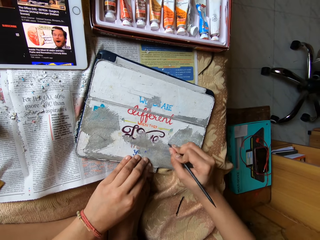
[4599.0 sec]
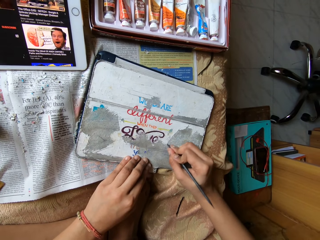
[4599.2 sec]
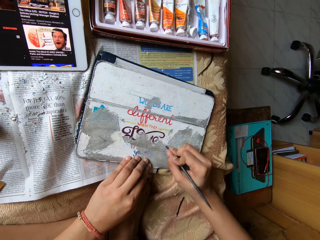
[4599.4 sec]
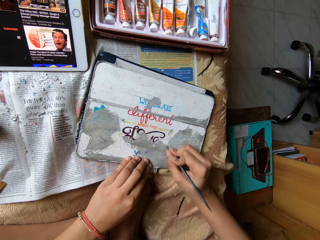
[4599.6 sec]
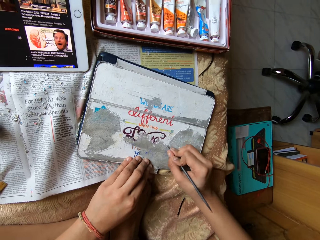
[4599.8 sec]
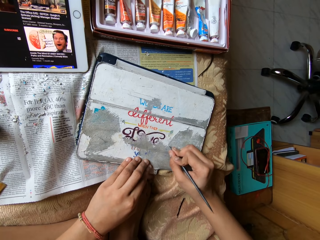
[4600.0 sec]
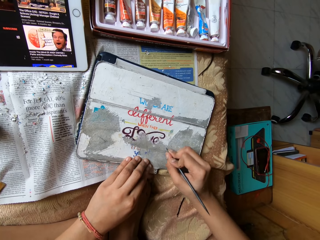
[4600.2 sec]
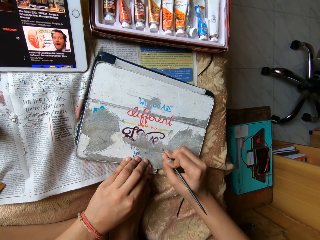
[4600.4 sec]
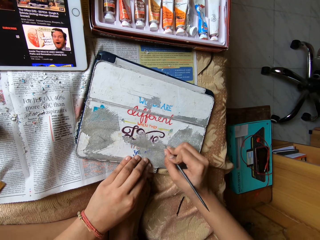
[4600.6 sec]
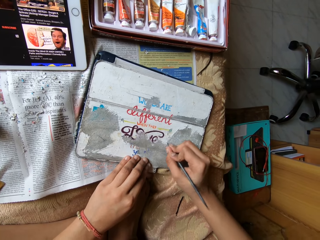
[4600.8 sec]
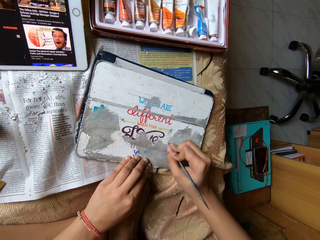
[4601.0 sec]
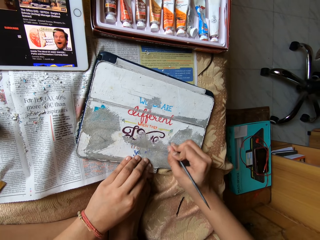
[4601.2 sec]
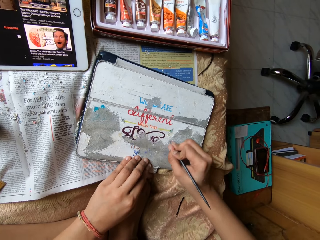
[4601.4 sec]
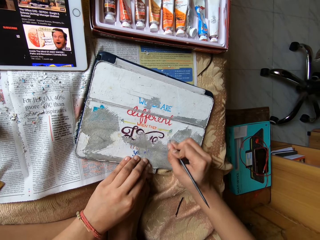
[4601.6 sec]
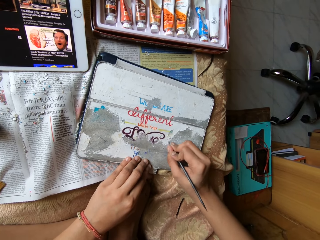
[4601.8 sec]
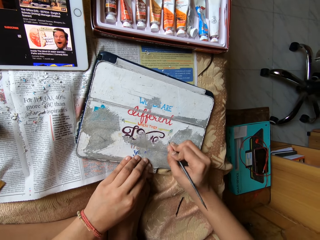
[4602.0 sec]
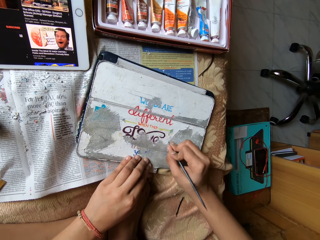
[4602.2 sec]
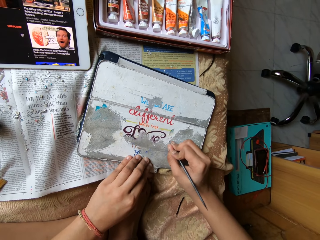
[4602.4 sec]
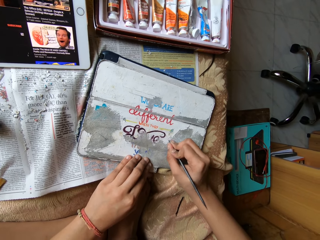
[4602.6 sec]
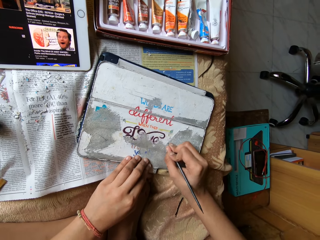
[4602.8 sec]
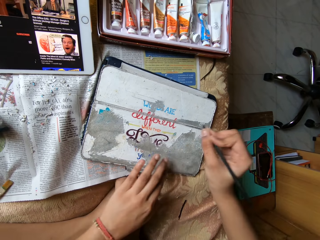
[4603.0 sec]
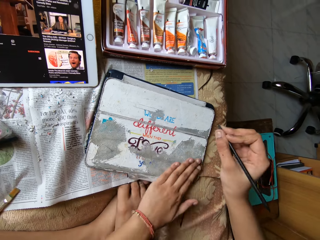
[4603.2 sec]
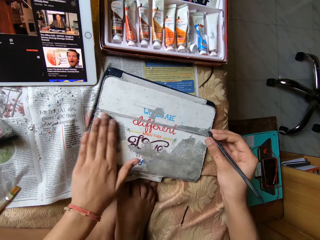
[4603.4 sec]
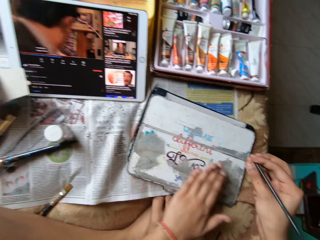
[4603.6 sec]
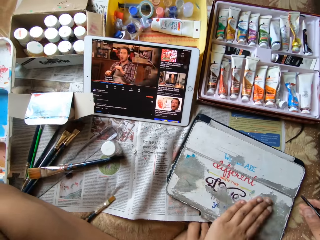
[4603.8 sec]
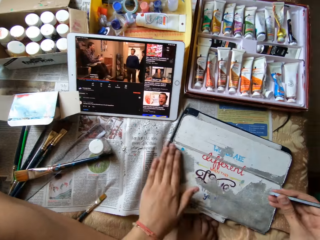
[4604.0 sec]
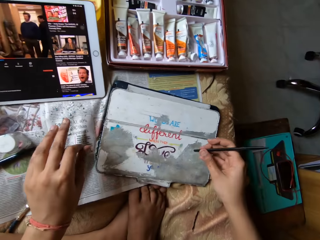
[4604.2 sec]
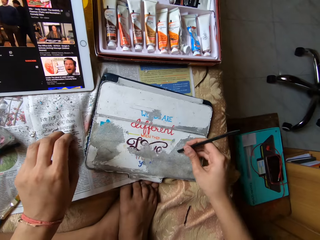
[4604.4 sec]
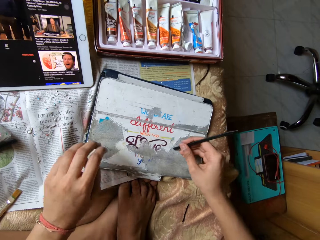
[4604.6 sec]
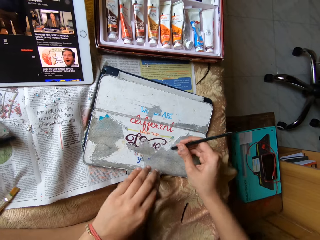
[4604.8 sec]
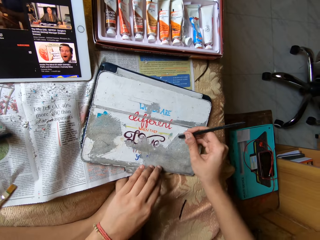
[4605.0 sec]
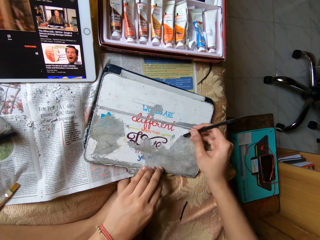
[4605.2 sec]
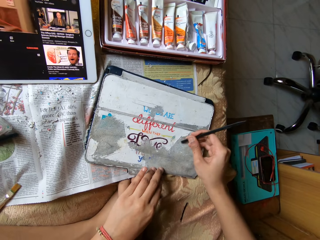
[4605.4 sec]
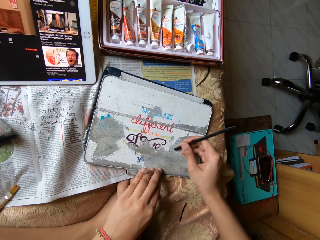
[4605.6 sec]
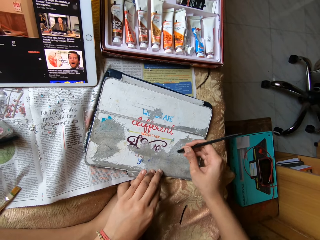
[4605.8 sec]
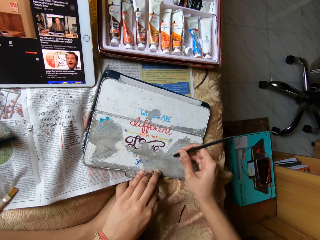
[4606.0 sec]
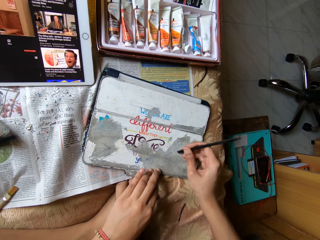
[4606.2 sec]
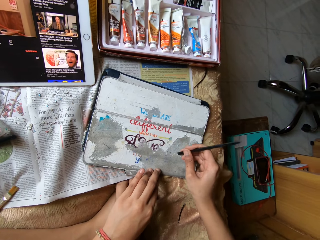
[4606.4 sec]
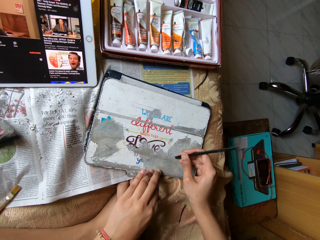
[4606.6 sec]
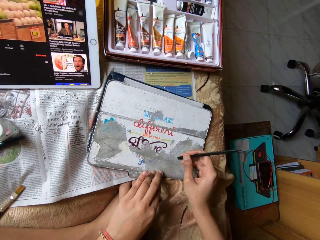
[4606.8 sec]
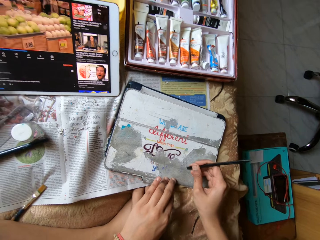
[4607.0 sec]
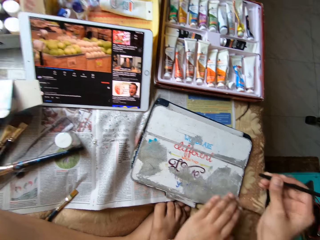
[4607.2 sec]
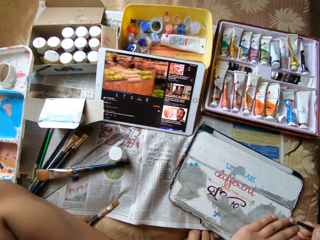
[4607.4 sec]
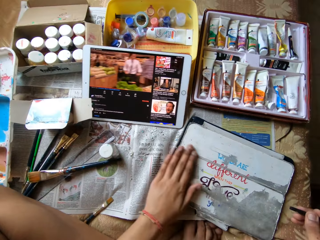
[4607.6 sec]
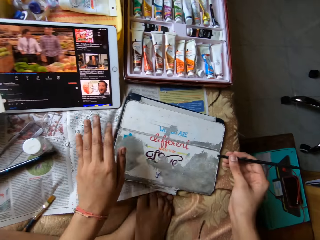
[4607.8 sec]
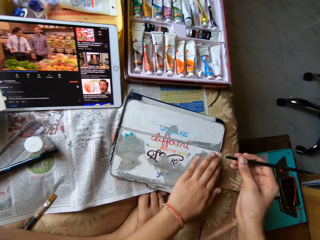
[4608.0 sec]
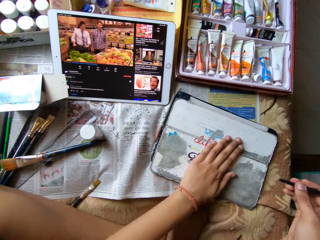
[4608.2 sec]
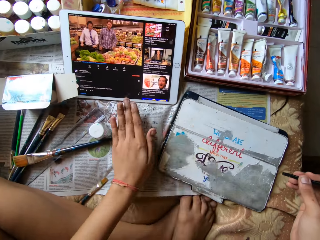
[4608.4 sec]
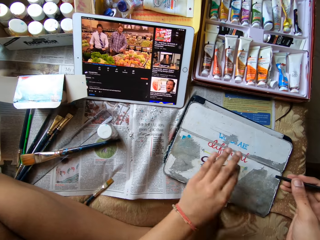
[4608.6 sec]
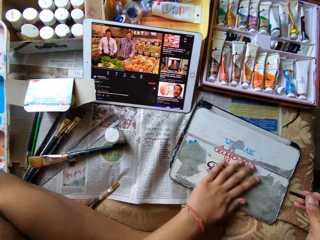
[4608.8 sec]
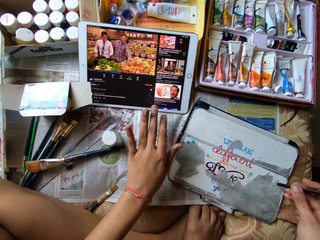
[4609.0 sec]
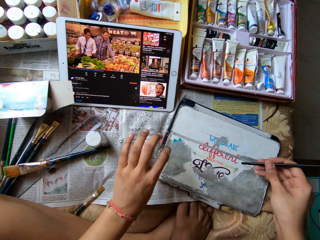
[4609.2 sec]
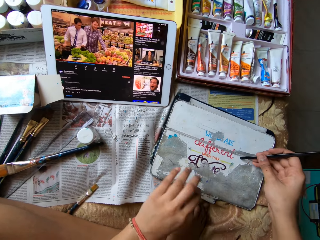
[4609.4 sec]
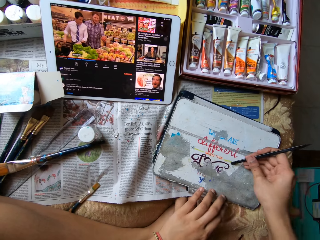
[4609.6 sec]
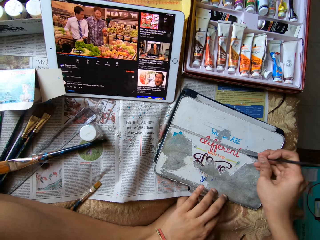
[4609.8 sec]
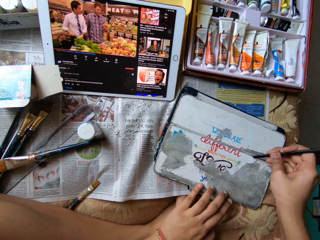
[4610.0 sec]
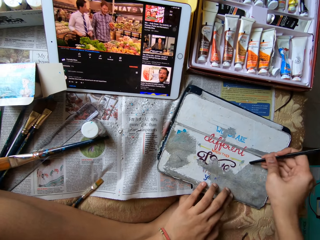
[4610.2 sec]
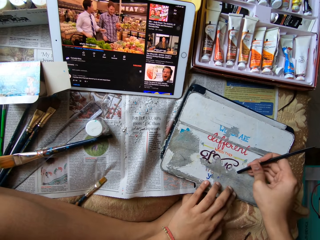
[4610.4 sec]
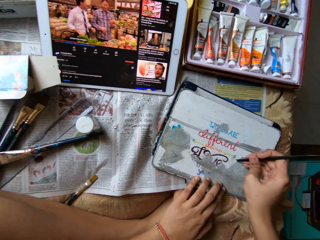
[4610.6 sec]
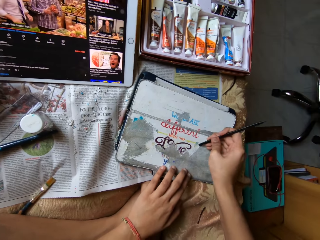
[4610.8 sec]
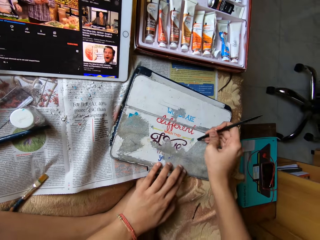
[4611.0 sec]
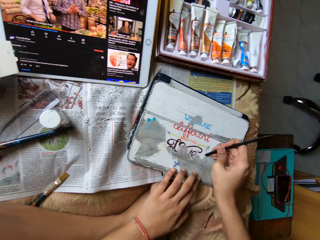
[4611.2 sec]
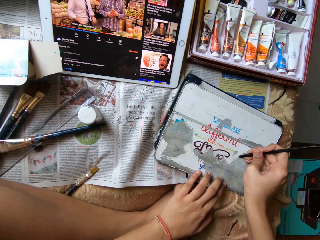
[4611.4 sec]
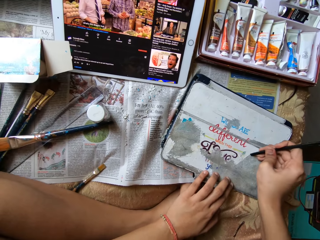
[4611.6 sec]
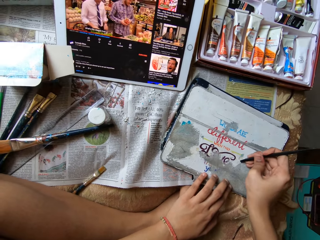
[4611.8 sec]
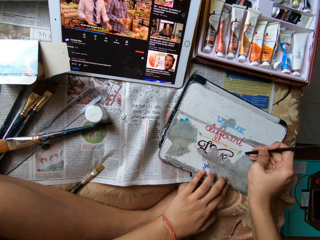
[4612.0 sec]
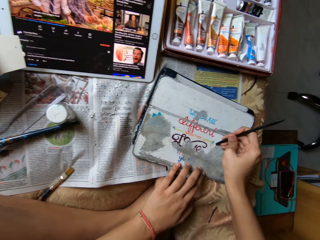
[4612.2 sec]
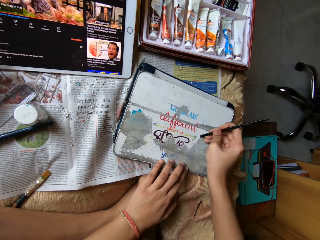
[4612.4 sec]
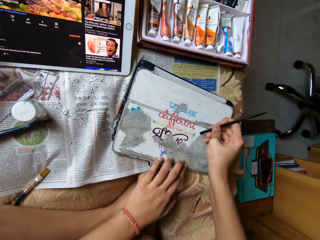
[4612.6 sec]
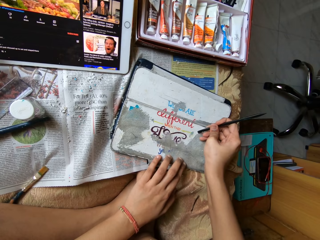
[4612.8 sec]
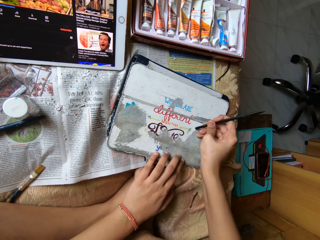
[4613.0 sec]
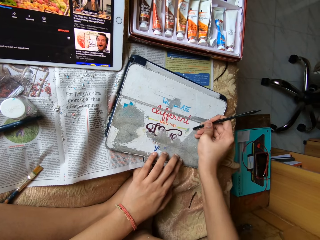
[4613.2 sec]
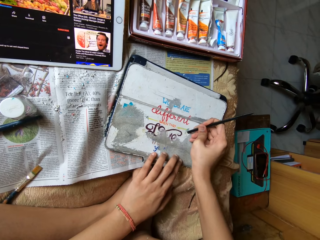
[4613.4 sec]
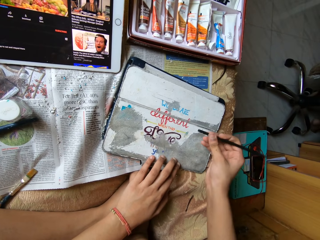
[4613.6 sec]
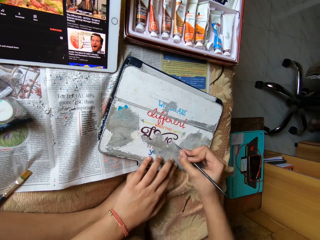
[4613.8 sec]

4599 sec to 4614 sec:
The camera wearer wipes off paper residue from the tablet case cover with her left hand. She scrapes paper residue off the tablet case cover with the modelling tool in her right hand. She places her left hand on the tablet case cover. She cleans the metal board with her left hand. She scrapes the metal board on the table with the plastic stick in her right hand.

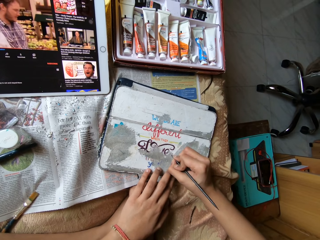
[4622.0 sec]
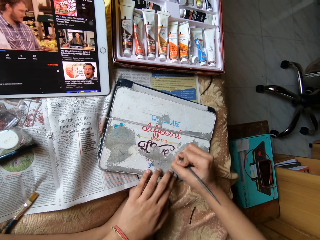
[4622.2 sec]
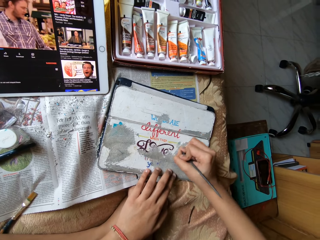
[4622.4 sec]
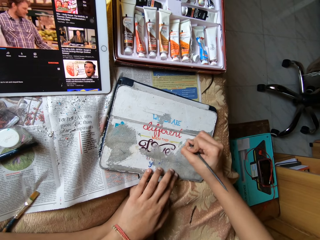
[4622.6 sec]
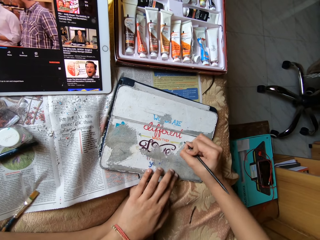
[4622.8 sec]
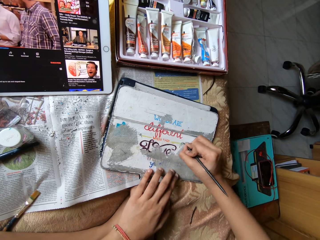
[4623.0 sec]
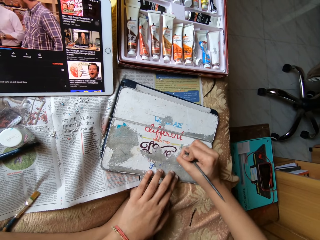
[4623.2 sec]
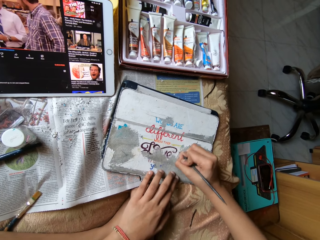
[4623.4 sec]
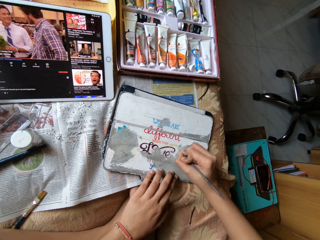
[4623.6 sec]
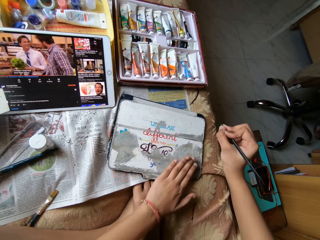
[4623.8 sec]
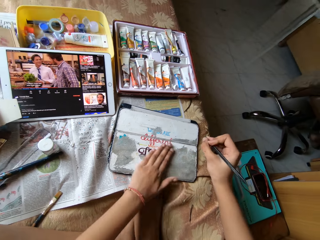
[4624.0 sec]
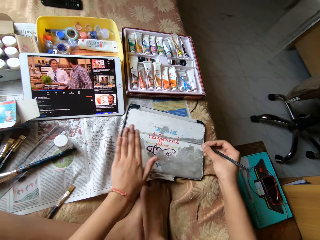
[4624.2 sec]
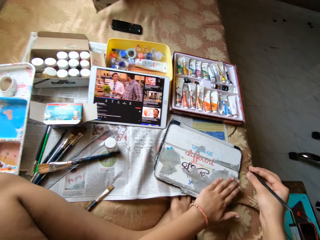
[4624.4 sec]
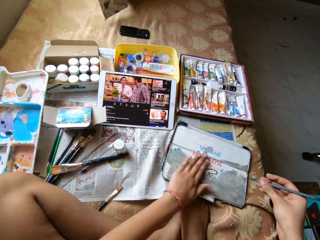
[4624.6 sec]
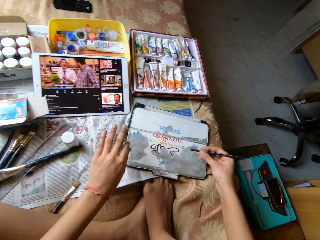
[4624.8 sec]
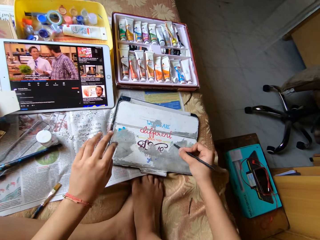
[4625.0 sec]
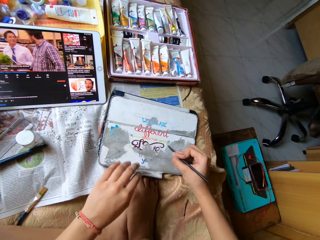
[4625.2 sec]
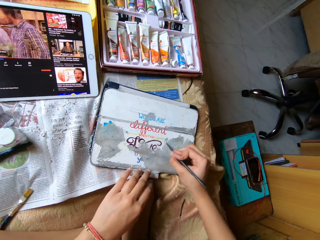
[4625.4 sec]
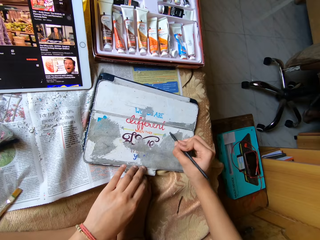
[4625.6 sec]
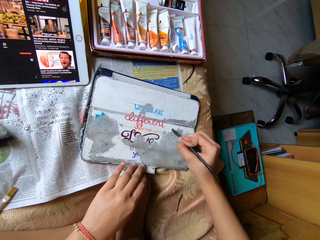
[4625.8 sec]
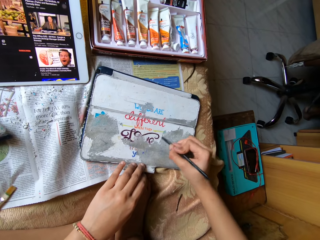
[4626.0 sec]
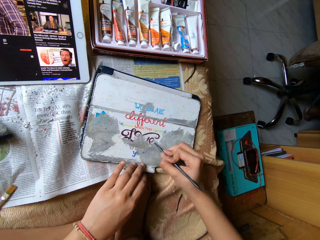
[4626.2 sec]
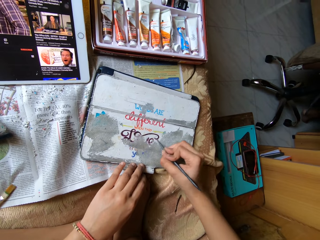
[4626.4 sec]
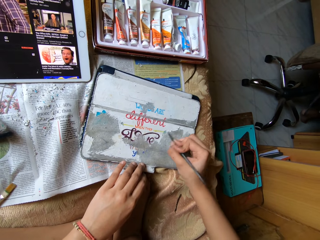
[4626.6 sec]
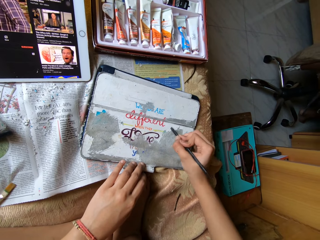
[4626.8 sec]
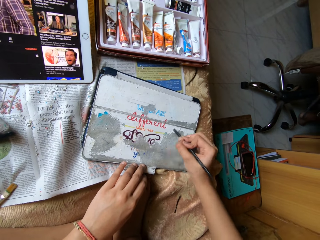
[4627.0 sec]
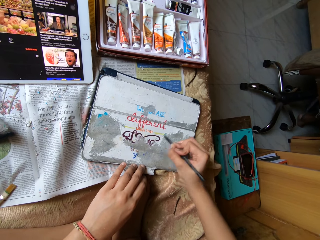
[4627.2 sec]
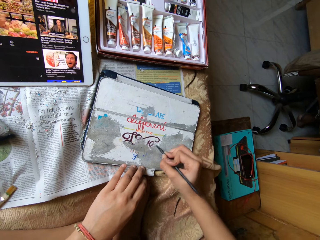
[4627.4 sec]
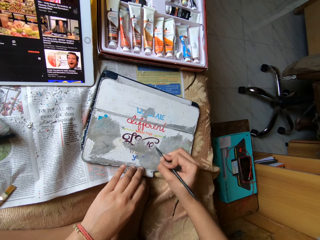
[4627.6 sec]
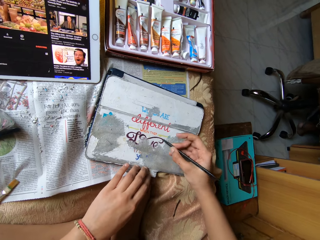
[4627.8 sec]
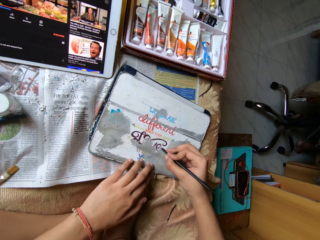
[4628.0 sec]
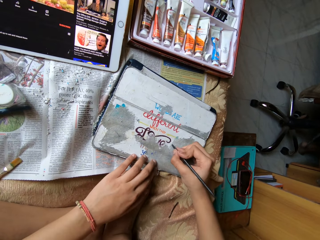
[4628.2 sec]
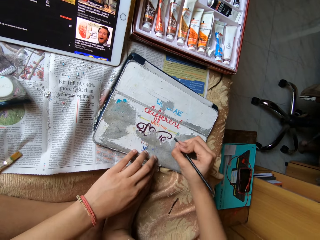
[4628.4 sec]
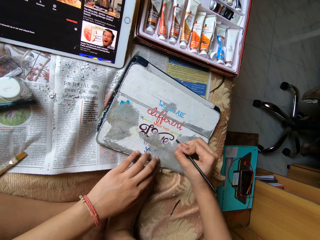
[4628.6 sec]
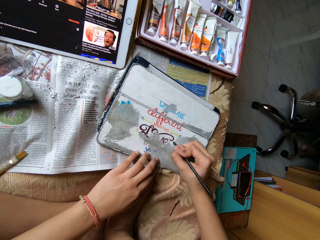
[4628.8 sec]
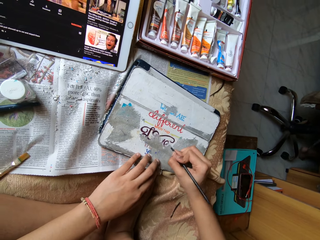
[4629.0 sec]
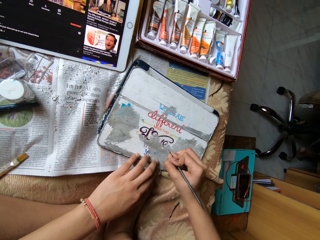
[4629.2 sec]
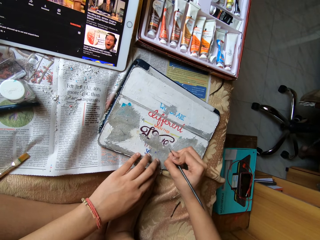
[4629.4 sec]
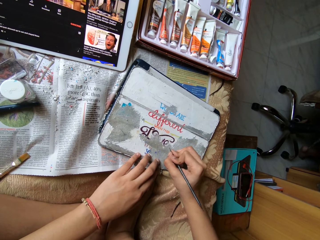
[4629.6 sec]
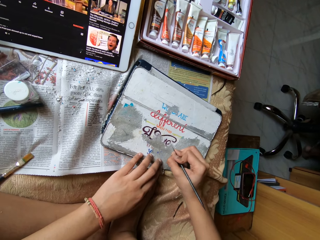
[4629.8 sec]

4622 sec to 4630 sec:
The camera wearer cleans the metal board with her left hand. She scrapes the metal board on the table with the plastic stick in her right hand.
